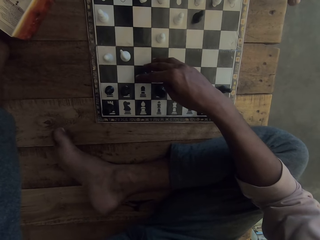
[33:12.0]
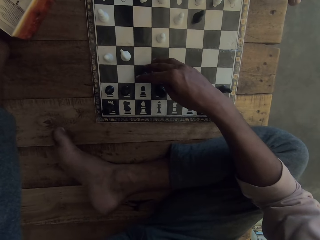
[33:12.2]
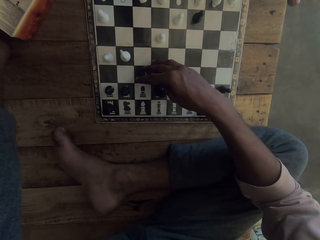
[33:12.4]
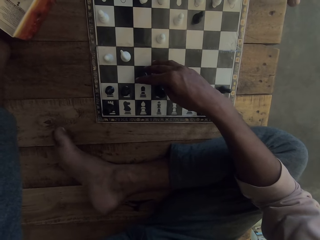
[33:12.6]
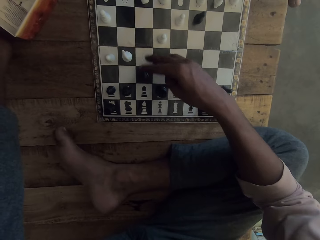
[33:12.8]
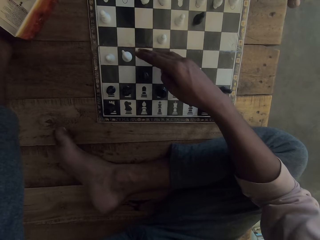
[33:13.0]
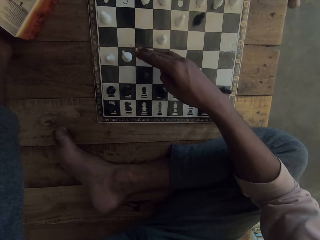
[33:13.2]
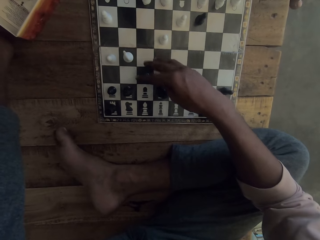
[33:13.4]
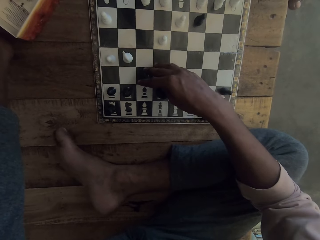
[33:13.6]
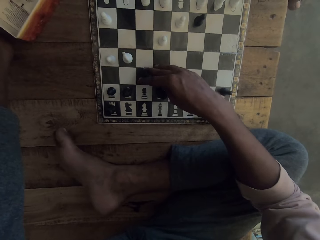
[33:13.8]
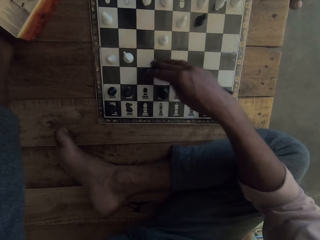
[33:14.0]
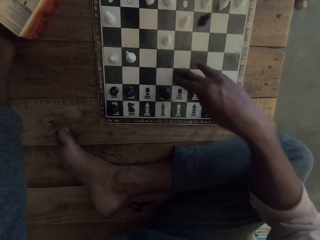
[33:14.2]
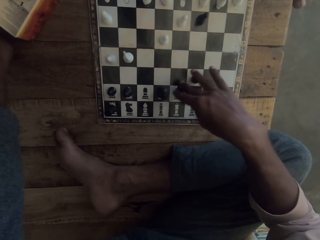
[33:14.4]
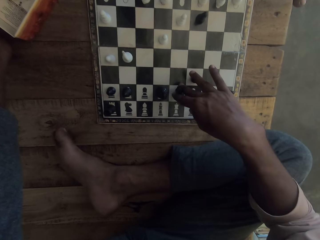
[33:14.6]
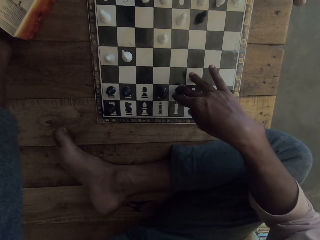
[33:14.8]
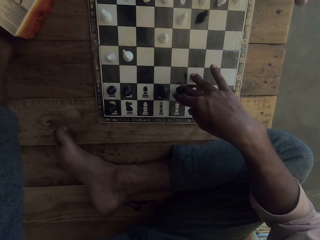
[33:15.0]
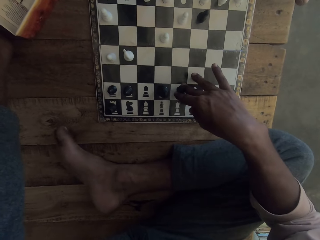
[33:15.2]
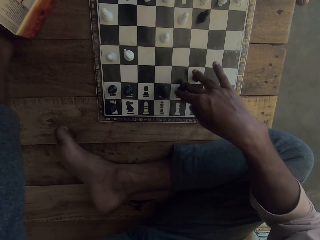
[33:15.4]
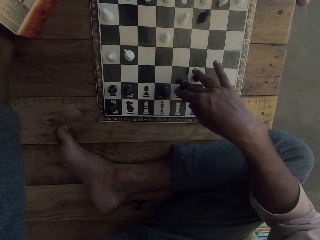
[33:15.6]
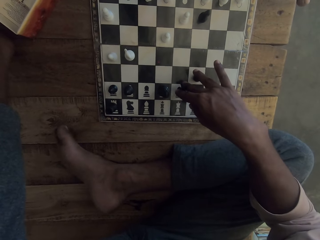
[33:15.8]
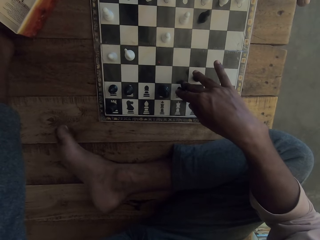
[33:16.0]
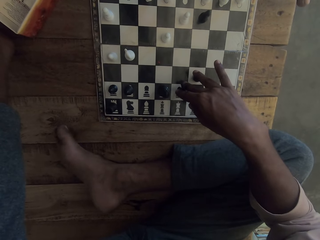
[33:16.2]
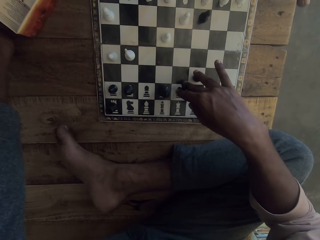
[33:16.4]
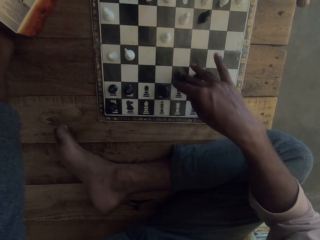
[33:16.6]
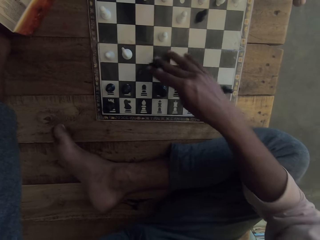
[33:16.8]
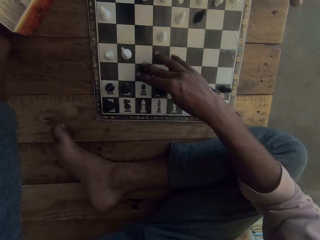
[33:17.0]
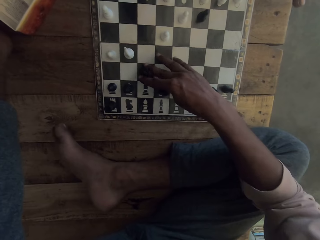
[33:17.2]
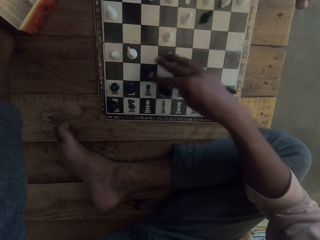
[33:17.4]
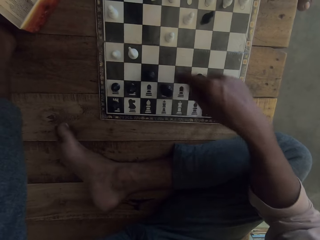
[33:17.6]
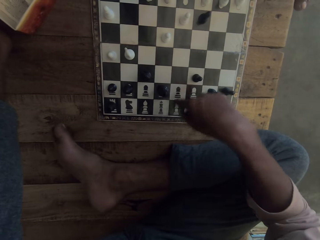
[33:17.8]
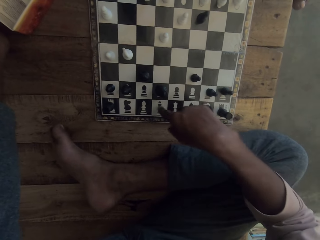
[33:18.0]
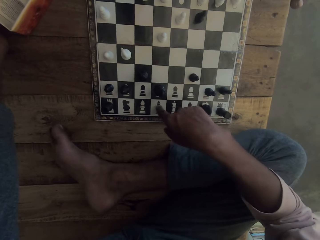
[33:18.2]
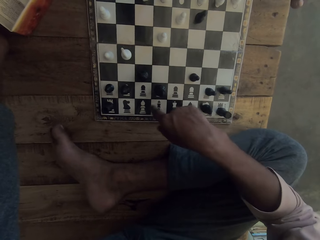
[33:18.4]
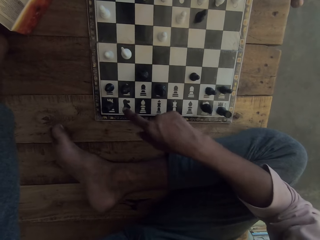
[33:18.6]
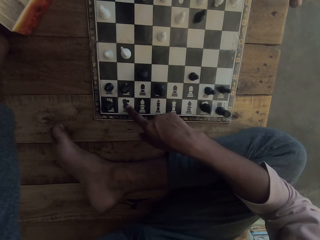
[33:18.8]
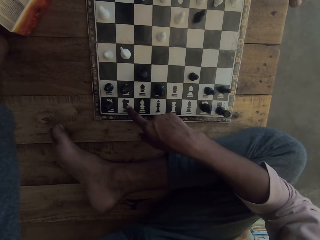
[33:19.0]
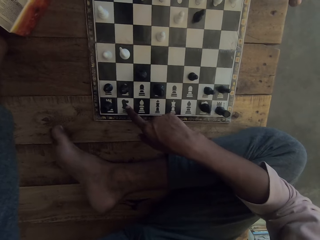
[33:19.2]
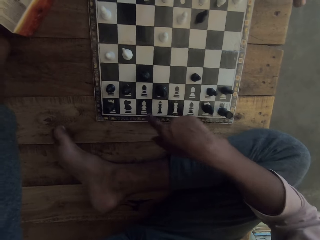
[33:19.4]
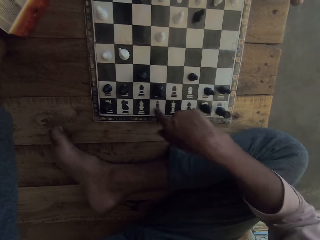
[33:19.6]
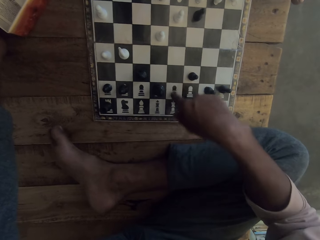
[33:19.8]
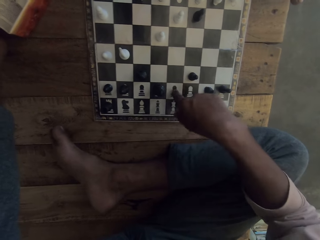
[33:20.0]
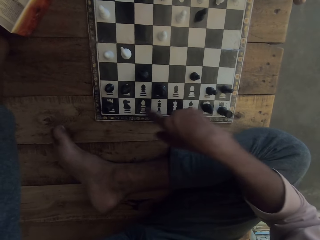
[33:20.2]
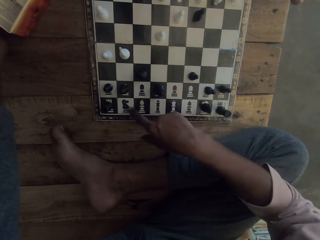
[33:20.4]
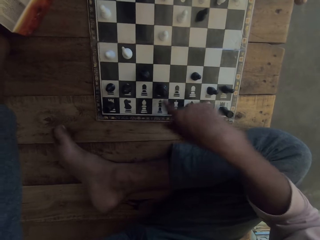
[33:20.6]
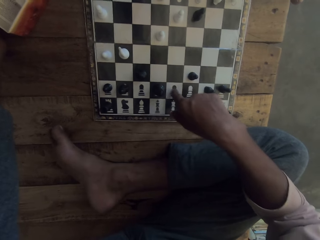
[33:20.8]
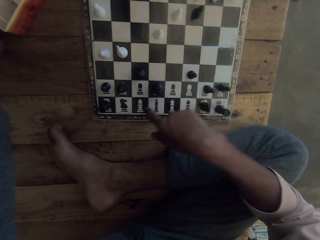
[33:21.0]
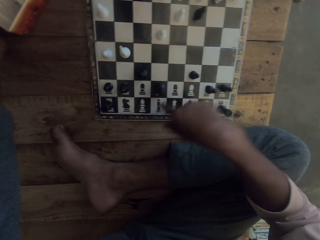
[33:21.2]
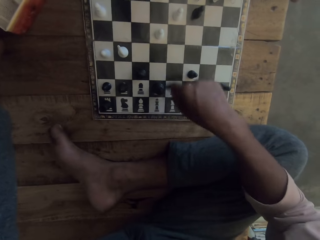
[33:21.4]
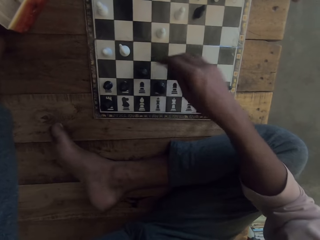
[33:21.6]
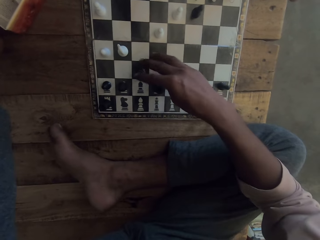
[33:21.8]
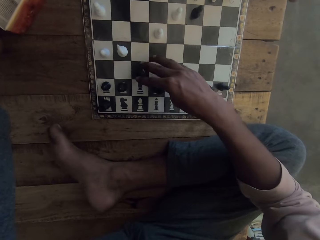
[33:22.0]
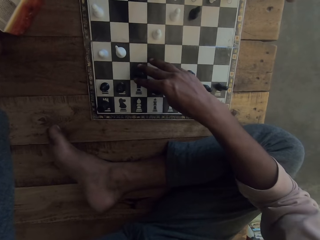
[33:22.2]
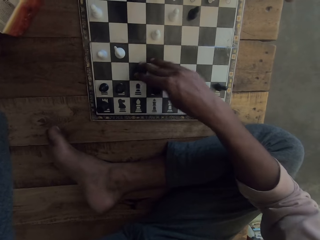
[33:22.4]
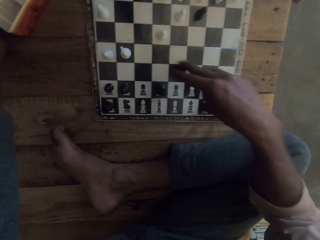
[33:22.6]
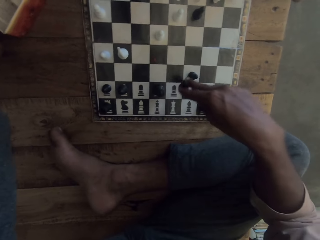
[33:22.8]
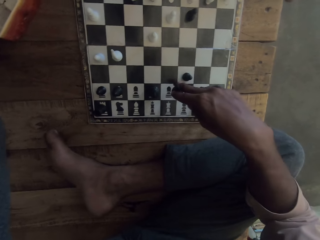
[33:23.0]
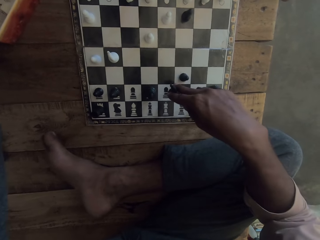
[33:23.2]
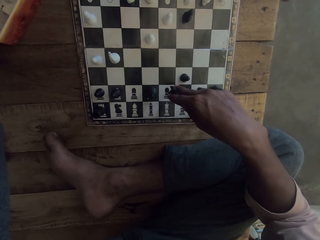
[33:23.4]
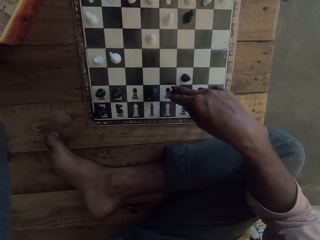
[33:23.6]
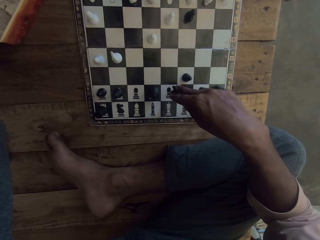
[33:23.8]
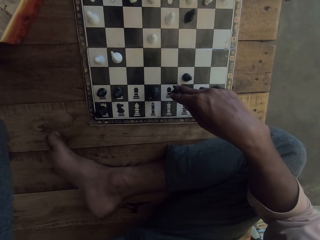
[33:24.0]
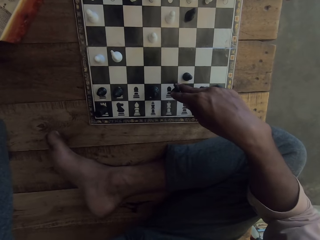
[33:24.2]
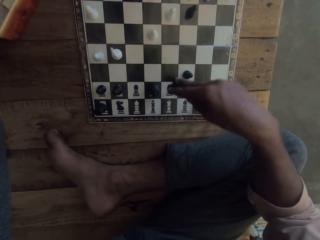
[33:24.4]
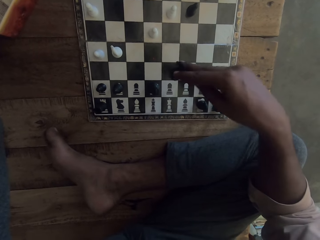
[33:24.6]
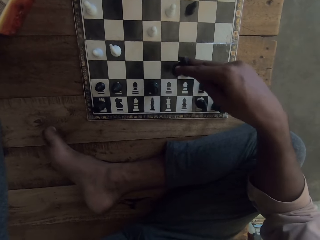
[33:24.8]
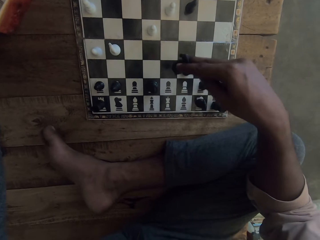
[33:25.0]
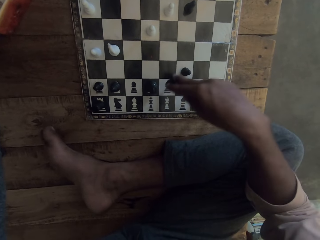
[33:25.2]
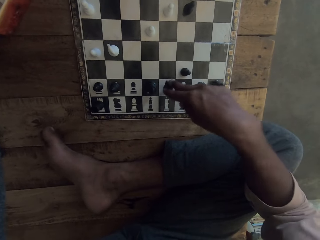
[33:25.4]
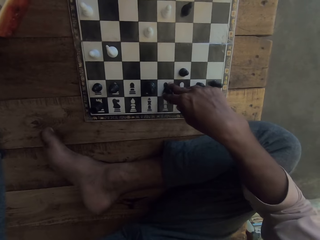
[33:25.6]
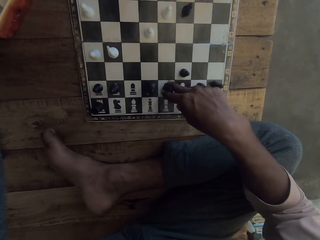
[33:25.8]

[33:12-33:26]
The camera wearer moves the piece on the chess board. A man plays chess. The camera wearer points at the chess board. The man points on the chess board. The camera wearer moves the piece on the chess board. The man plays chess.

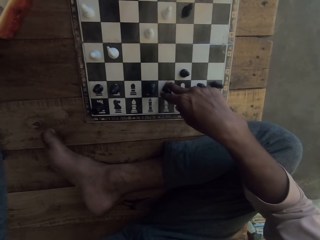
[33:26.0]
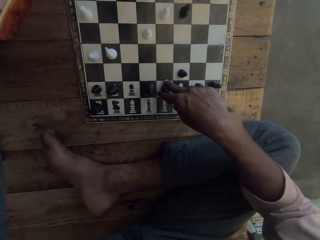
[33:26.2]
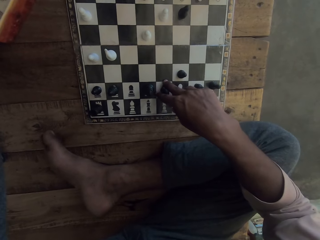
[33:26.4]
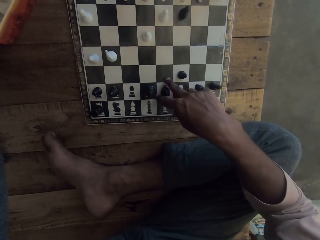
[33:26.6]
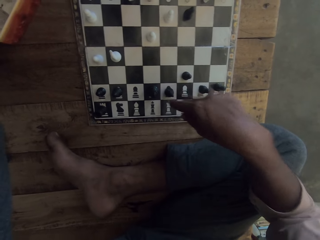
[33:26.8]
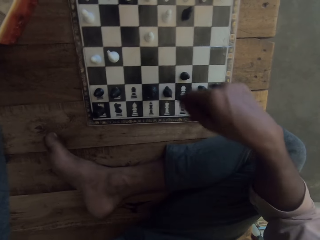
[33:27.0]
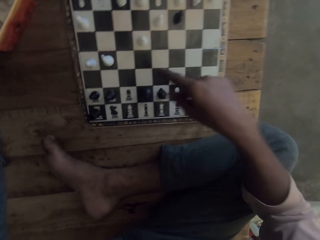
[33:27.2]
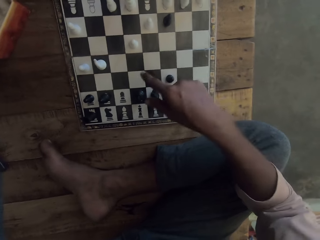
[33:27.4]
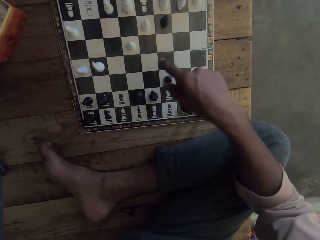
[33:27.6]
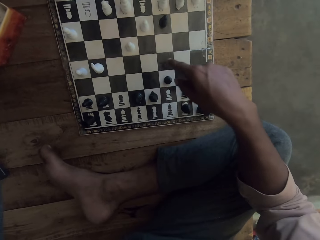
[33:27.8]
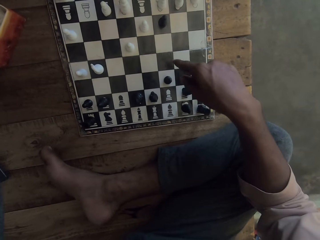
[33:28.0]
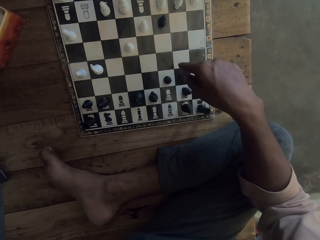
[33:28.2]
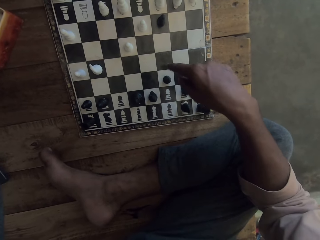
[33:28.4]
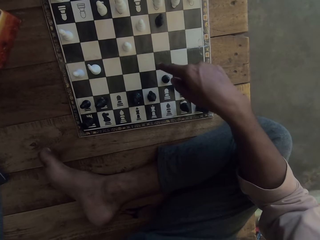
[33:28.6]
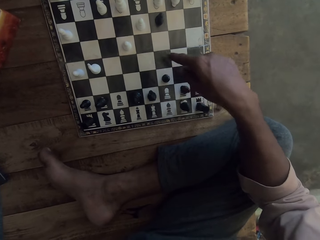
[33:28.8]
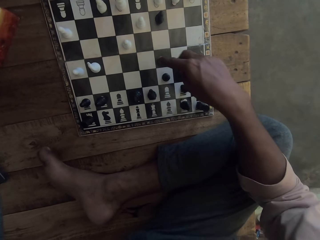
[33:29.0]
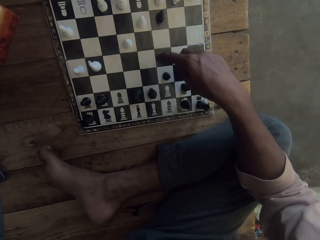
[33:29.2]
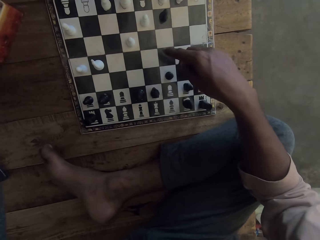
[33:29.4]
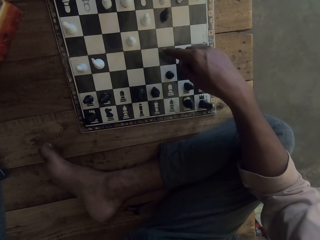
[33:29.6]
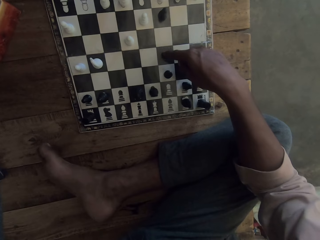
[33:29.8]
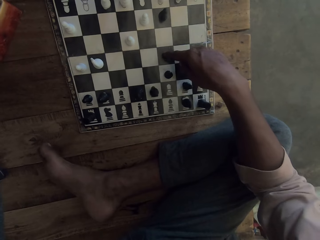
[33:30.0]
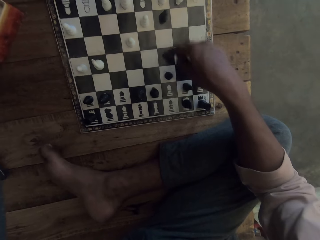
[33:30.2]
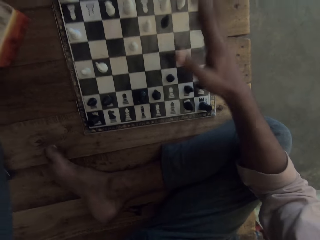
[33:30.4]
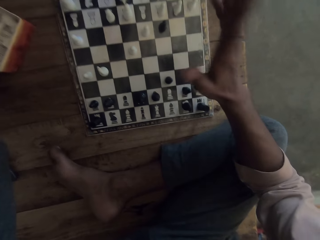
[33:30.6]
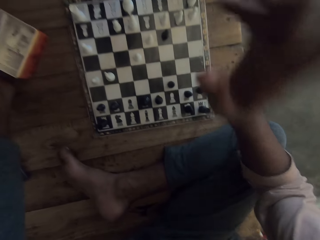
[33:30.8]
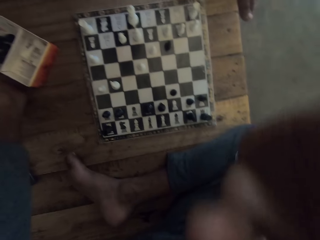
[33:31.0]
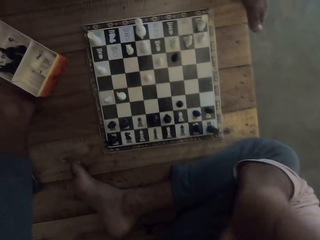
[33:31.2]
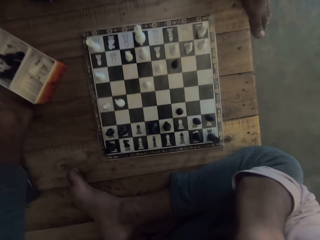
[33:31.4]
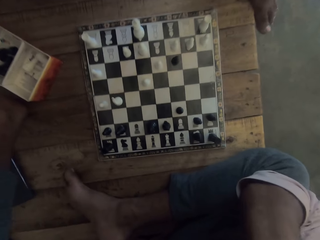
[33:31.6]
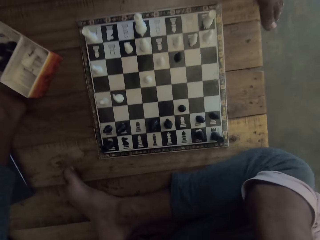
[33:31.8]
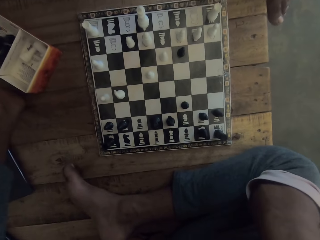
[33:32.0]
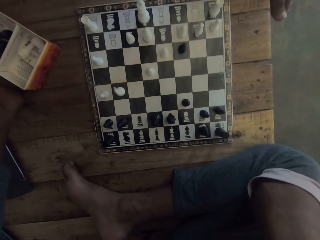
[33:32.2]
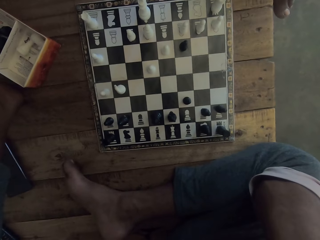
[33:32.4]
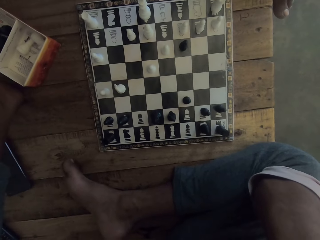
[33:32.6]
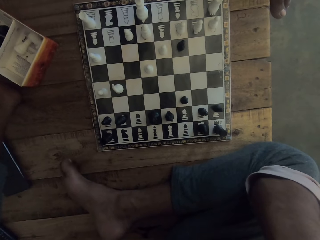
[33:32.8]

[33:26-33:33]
The camera wearer points at the chess board. A man points on the chess board. The camera wearer raises the left hand. The man speaks. The camera wearer looks at the chess board. The man looks at the chess board.
